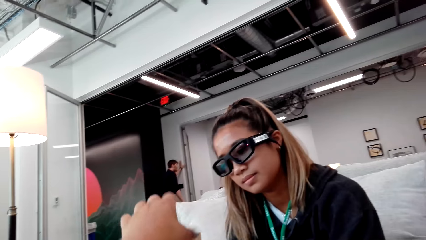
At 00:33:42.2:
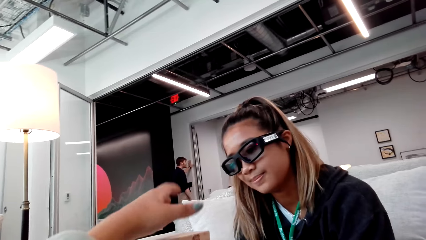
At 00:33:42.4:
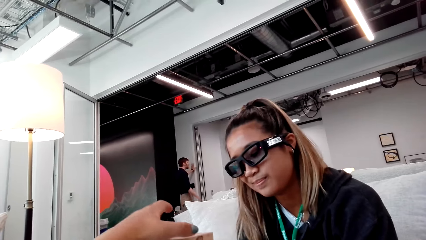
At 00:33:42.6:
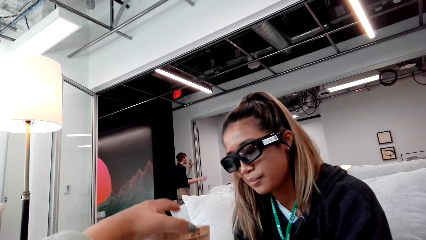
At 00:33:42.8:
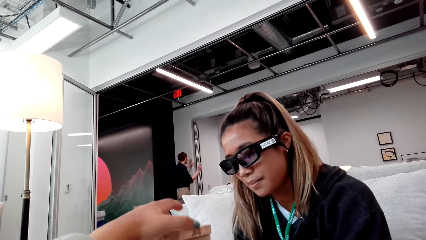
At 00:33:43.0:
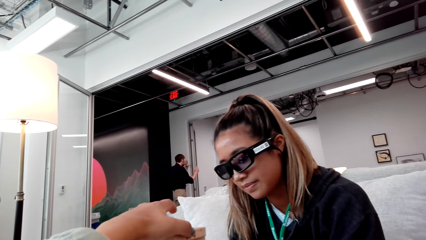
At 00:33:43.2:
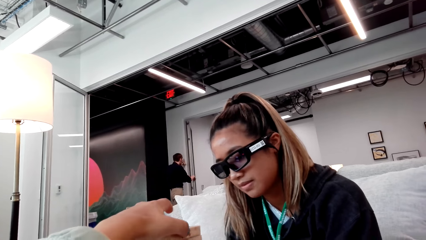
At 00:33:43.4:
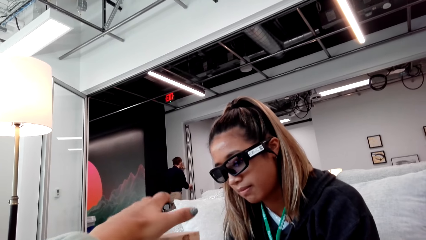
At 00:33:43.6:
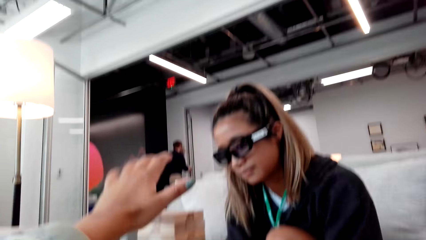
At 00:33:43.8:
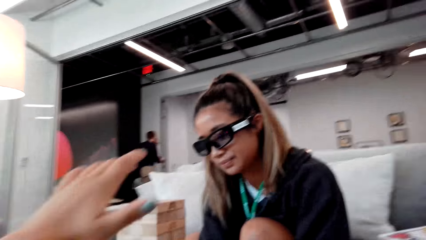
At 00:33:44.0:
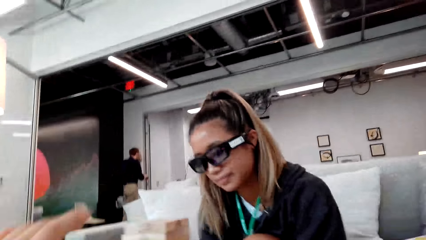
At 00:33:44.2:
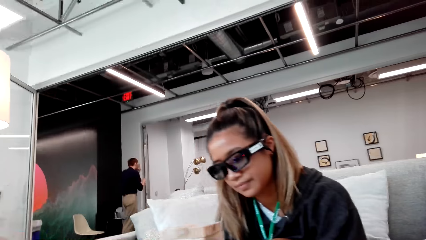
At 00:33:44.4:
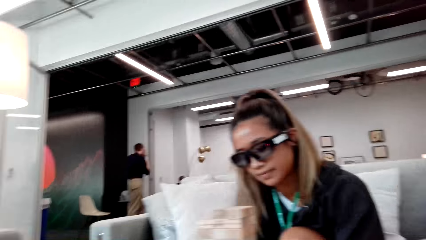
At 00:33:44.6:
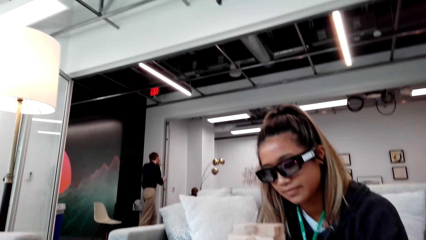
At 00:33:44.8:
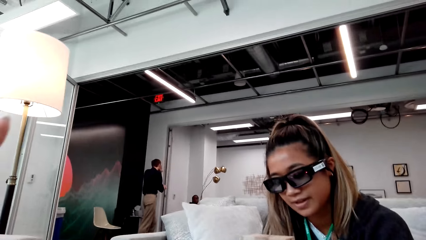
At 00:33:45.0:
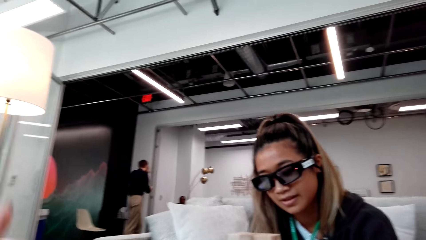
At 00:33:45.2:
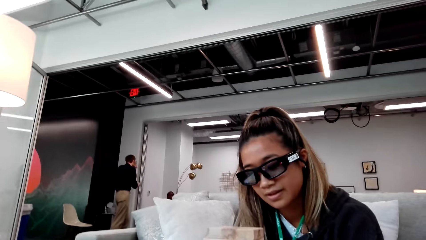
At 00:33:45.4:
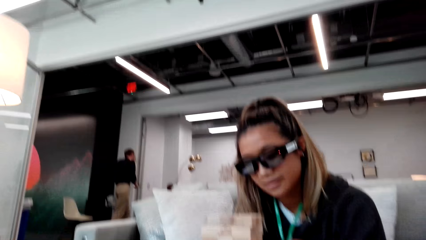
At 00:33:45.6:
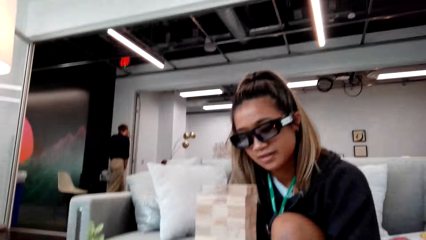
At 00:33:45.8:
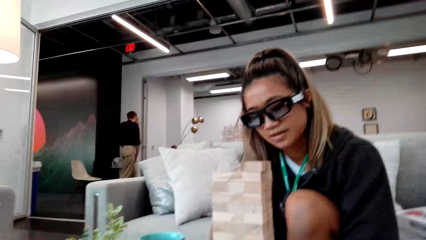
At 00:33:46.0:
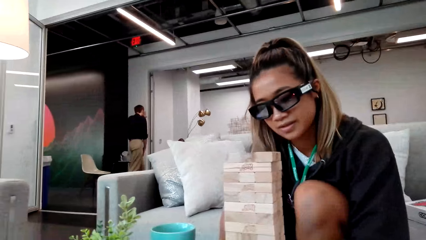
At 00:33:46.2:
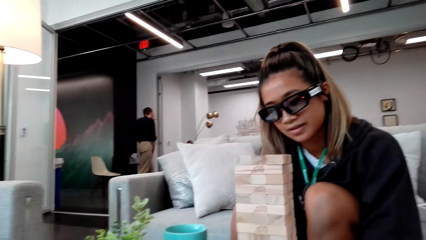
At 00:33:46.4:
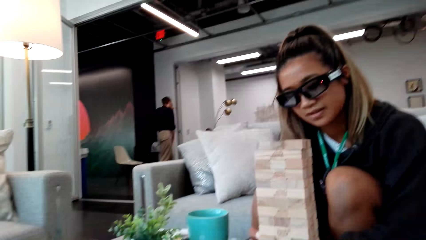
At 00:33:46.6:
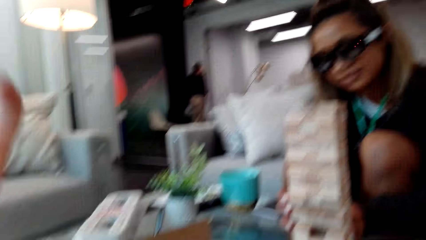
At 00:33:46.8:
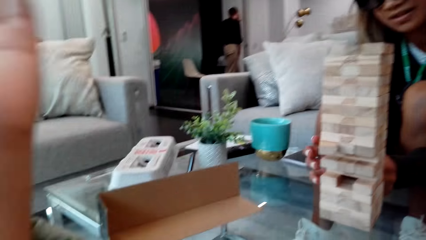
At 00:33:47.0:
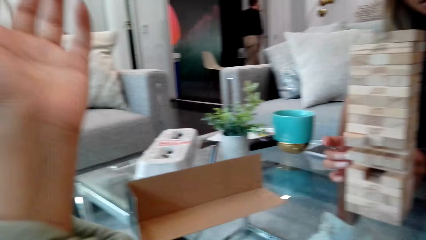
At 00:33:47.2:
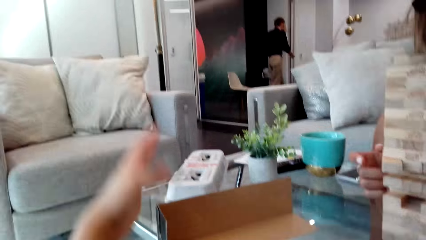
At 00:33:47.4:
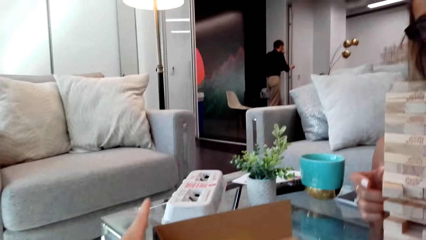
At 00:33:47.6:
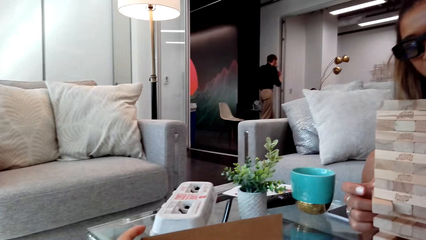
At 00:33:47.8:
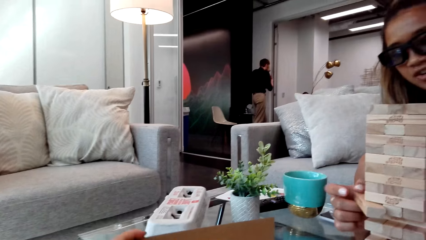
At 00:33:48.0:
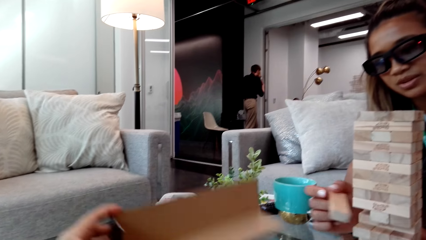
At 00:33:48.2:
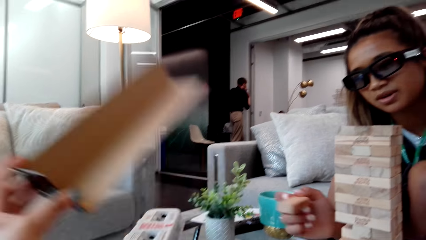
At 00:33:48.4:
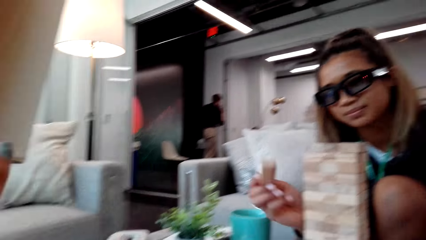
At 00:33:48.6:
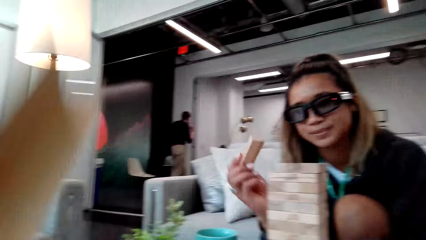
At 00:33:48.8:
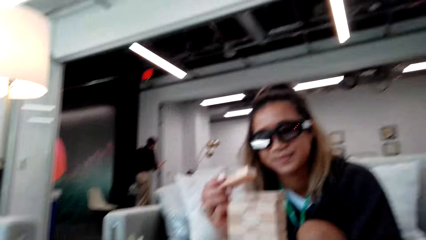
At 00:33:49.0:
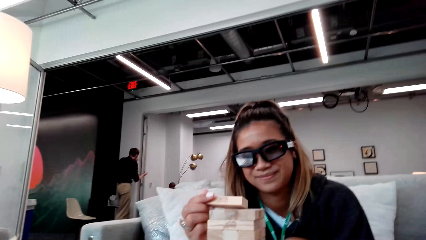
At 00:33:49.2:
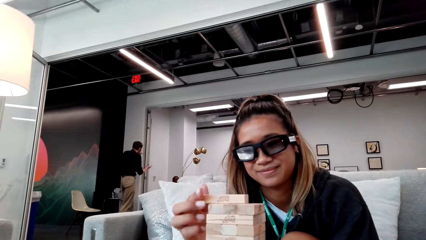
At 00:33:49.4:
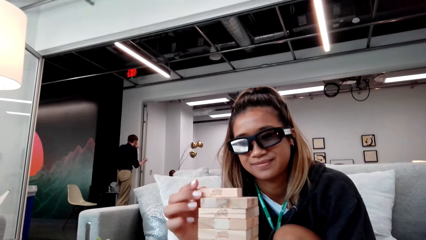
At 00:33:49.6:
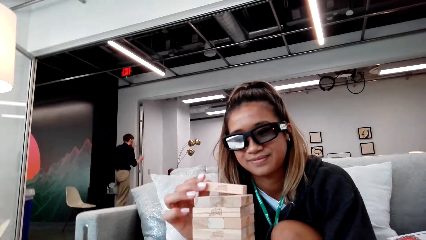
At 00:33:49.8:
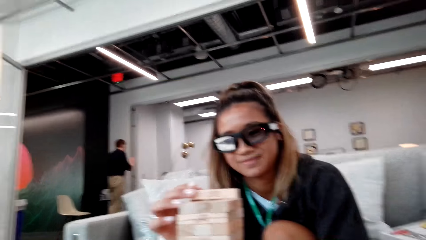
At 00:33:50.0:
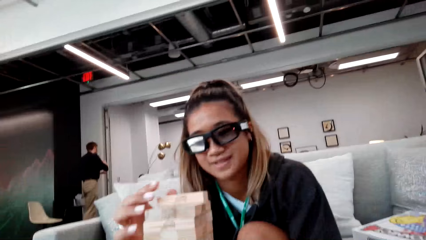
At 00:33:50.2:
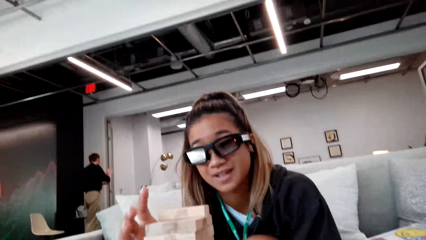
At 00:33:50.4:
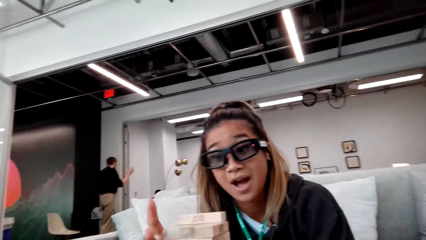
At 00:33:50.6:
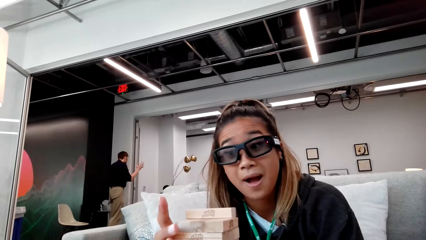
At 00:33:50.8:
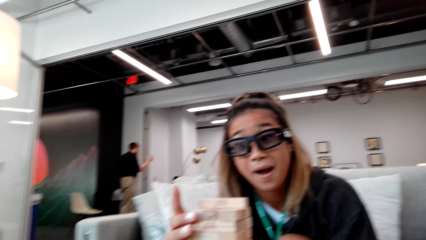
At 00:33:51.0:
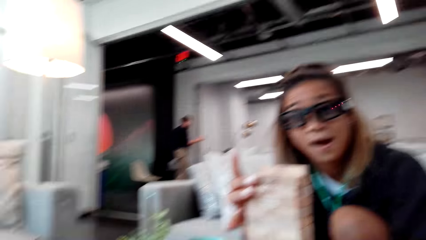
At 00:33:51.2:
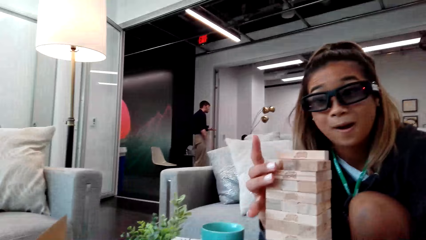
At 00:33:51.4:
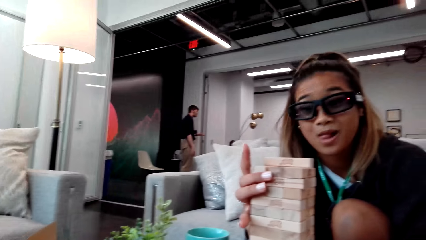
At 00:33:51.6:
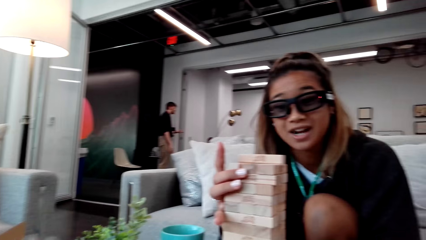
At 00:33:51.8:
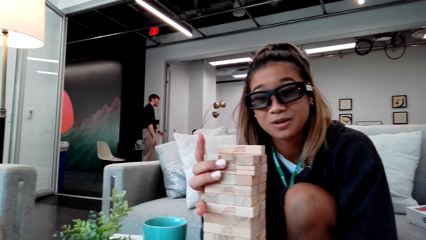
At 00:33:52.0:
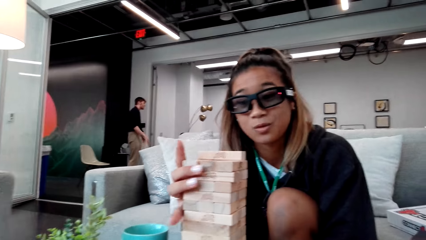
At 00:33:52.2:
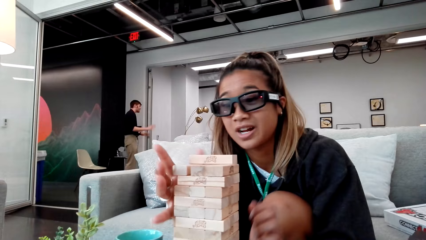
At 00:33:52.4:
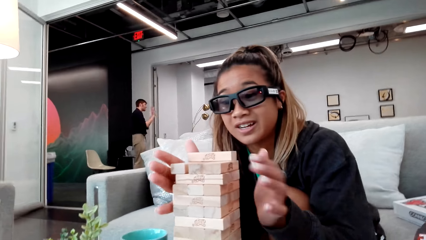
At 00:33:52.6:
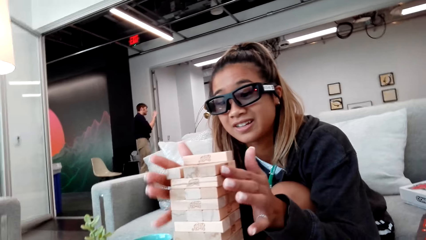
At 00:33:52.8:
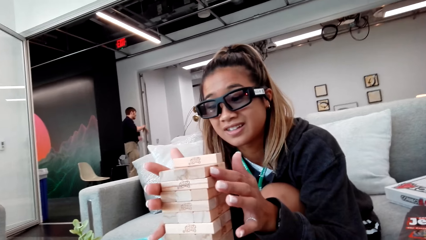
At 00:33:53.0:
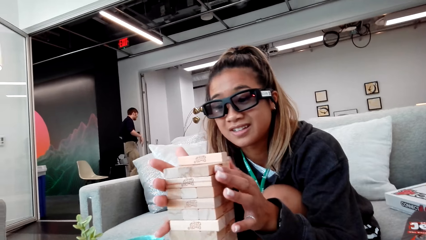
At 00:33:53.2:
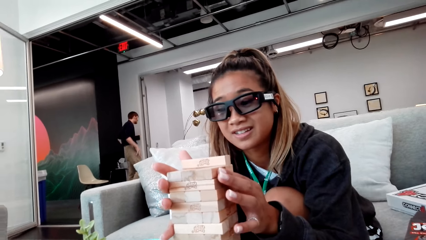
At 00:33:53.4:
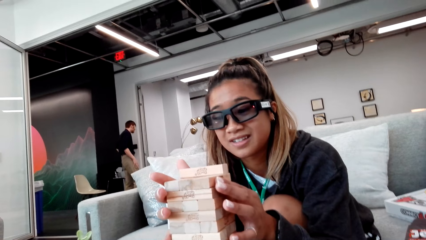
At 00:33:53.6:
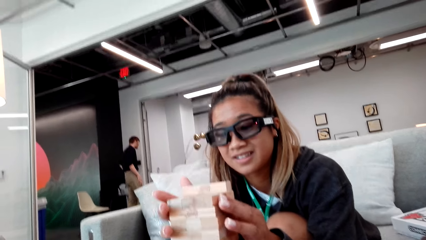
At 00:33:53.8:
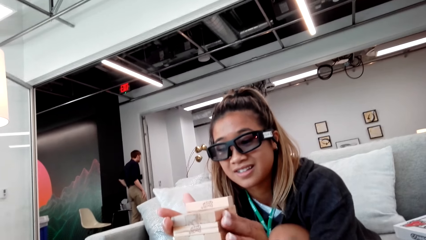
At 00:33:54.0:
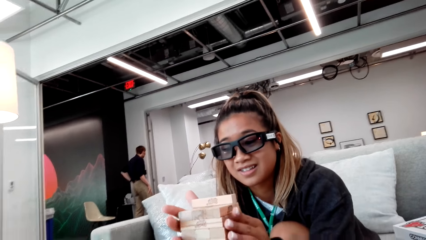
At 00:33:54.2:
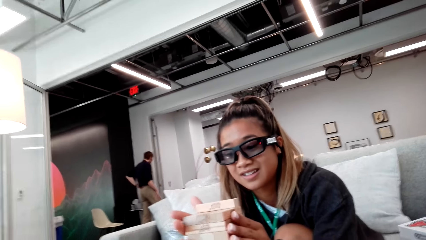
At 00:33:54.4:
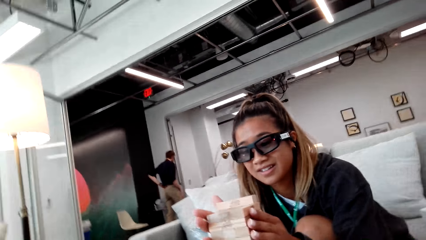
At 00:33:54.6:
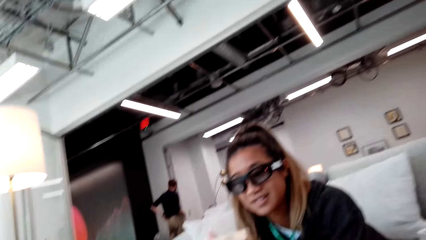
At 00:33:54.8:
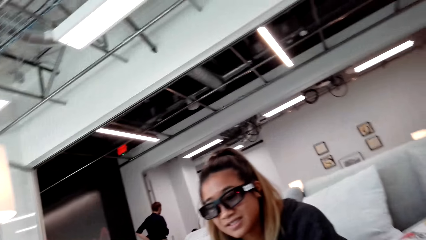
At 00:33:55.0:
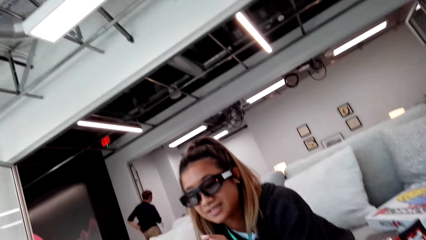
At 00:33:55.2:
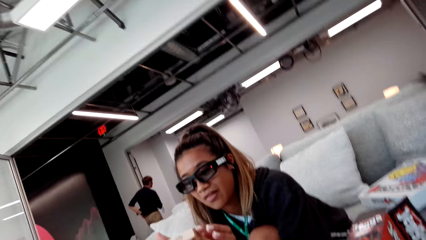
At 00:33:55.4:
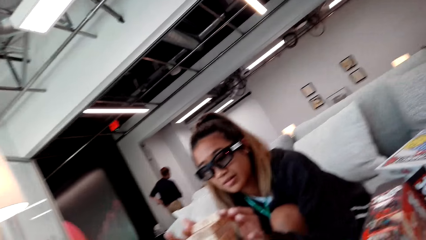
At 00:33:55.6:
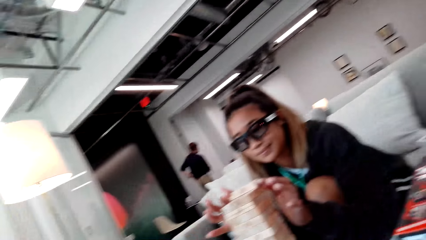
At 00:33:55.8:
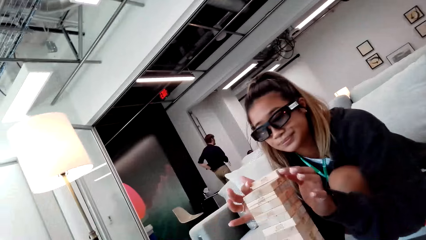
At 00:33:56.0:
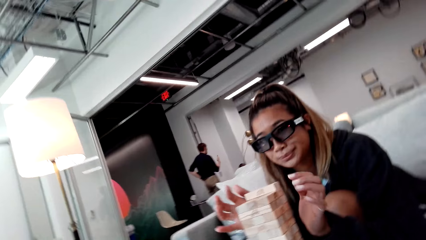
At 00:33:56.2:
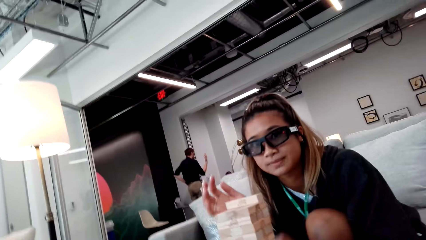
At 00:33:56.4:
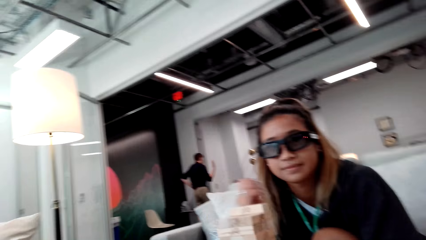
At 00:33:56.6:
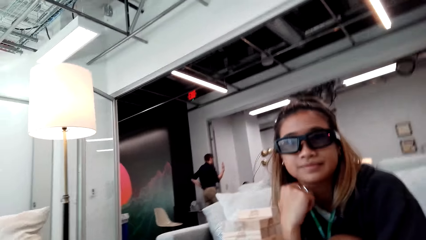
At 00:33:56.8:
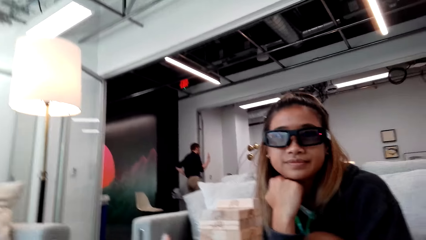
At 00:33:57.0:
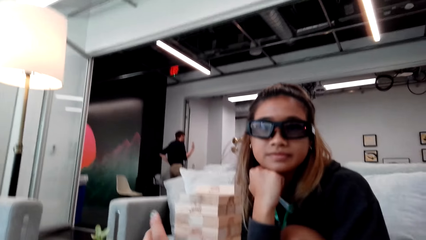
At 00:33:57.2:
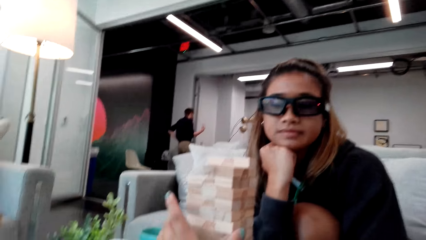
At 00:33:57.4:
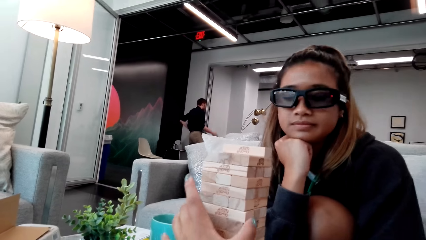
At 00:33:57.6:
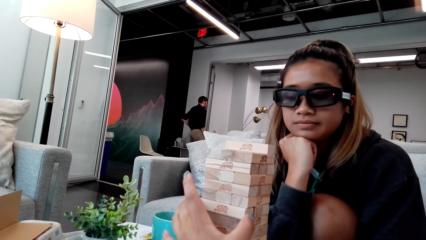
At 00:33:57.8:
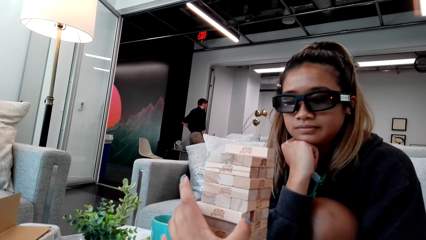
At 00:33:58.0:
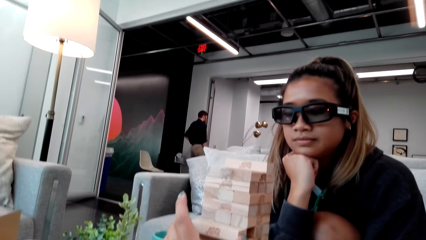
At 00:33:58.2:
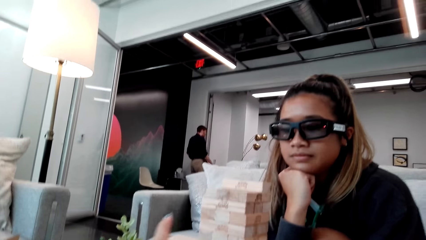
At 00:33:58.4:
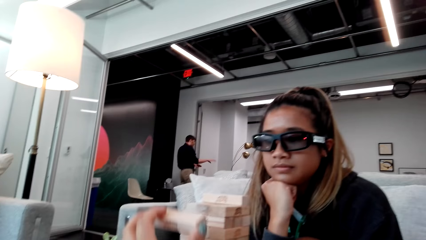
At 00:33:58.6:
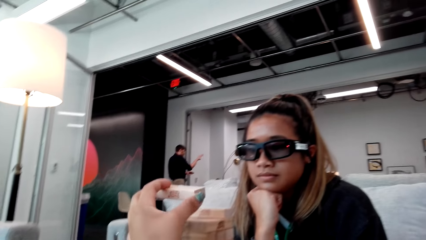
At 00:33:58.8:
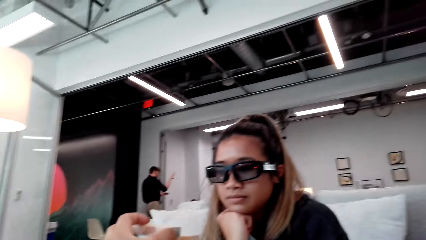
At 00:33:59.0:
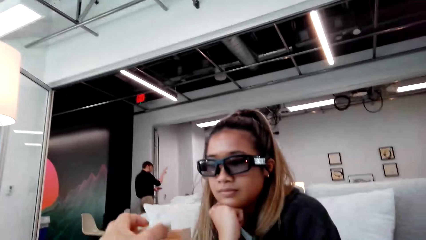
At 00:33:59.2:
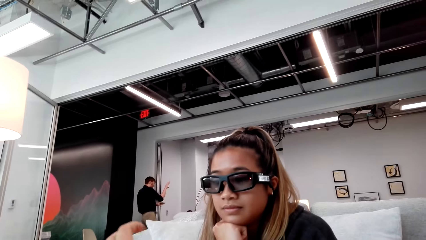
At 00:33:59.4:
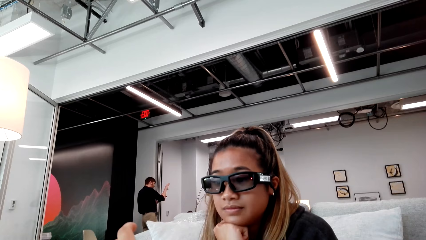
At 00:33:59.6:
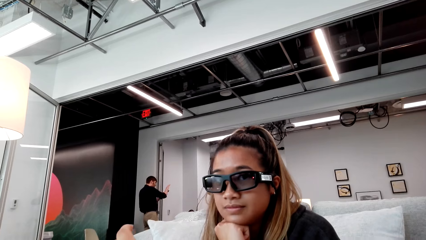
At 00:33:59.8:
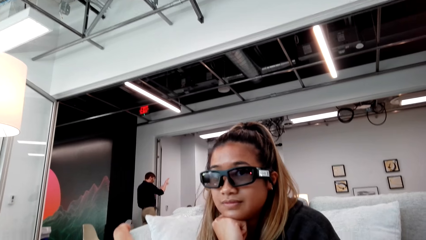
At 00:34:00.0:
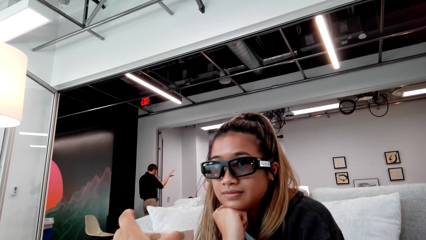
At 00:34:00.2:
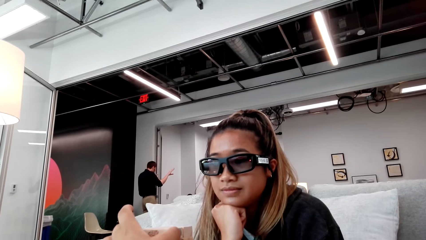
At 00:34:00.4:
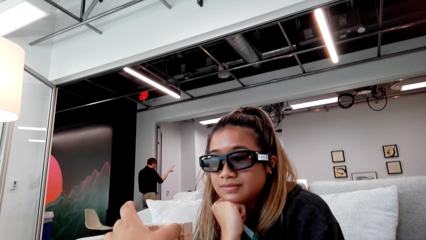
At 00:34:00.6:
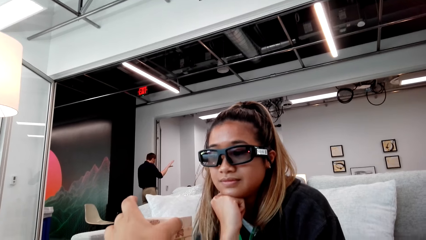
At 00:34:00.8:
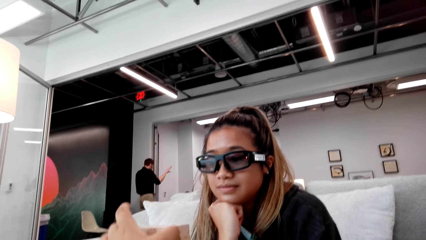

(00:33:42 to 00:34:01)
The camera wearer raises her hand. A person spreads his hands. The camera wearer puts a wooden block on top of others.
